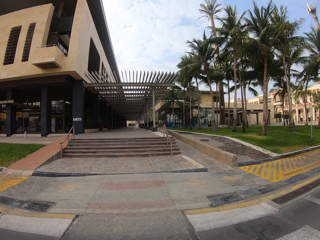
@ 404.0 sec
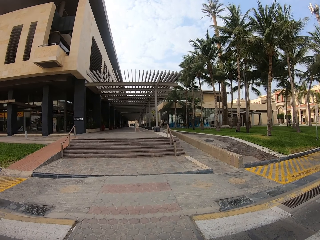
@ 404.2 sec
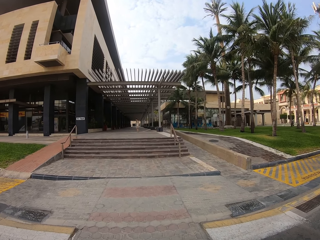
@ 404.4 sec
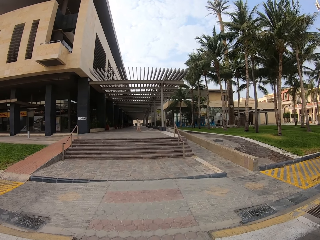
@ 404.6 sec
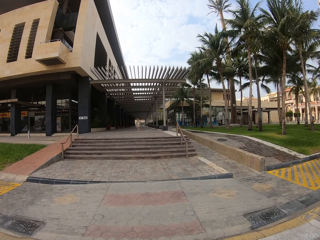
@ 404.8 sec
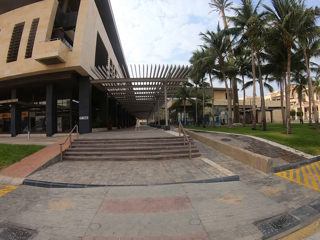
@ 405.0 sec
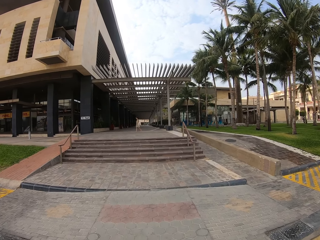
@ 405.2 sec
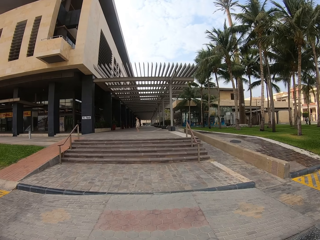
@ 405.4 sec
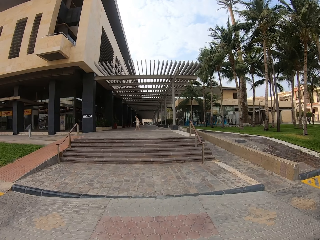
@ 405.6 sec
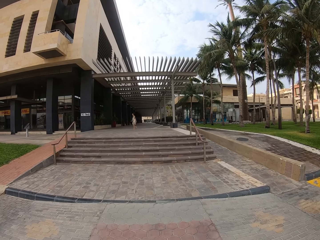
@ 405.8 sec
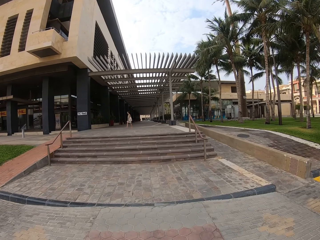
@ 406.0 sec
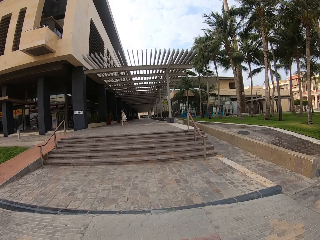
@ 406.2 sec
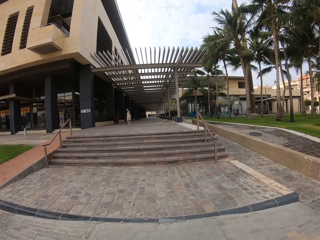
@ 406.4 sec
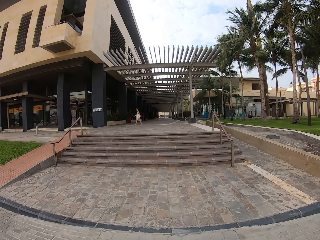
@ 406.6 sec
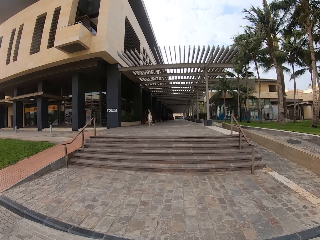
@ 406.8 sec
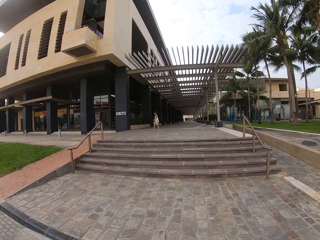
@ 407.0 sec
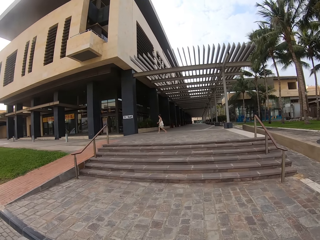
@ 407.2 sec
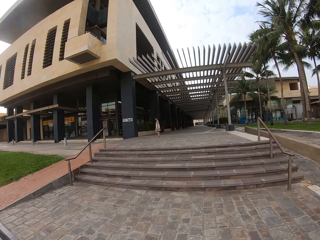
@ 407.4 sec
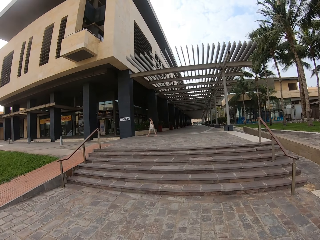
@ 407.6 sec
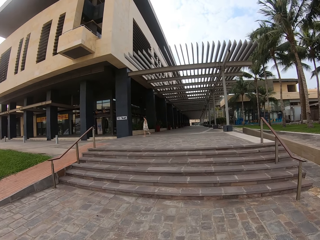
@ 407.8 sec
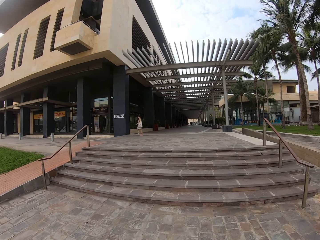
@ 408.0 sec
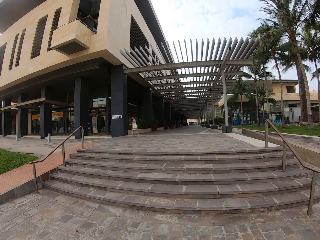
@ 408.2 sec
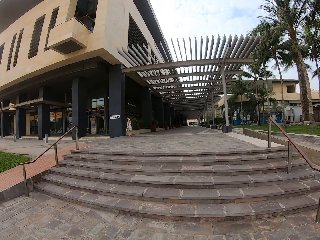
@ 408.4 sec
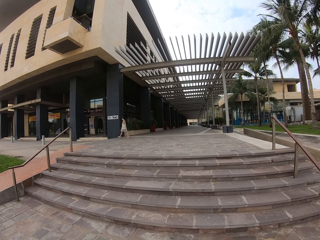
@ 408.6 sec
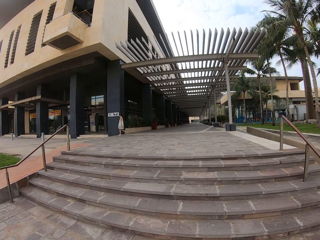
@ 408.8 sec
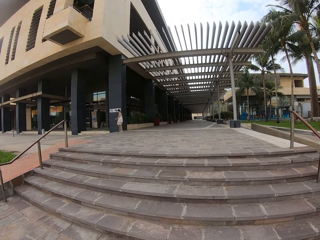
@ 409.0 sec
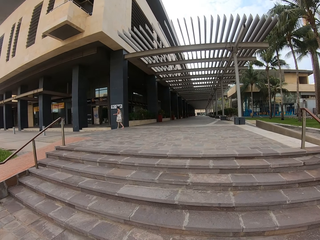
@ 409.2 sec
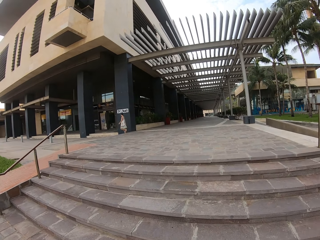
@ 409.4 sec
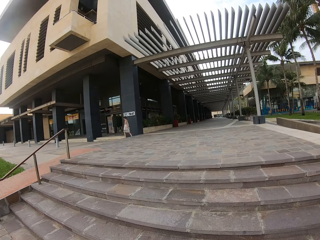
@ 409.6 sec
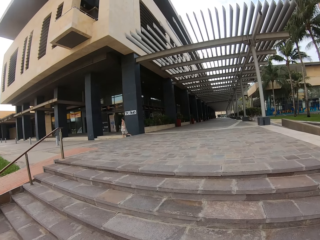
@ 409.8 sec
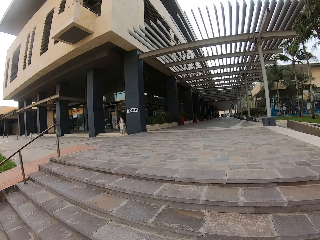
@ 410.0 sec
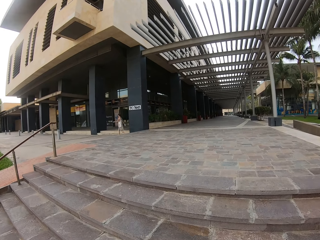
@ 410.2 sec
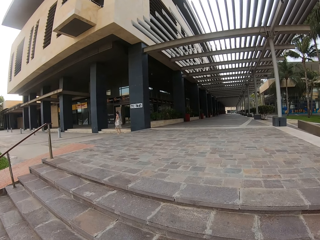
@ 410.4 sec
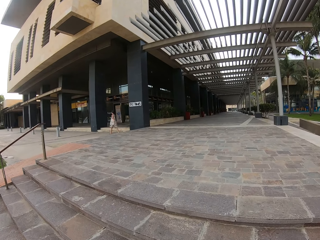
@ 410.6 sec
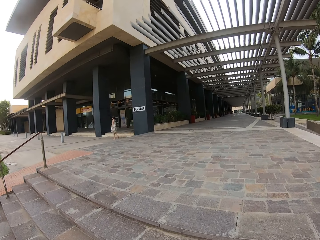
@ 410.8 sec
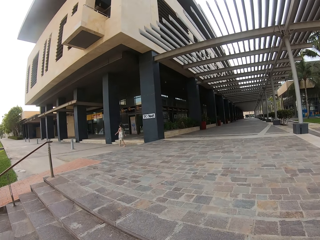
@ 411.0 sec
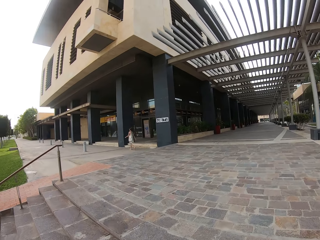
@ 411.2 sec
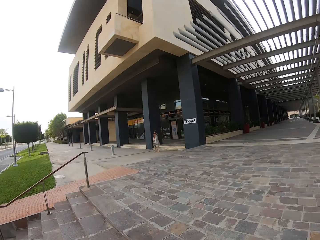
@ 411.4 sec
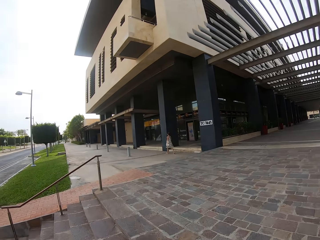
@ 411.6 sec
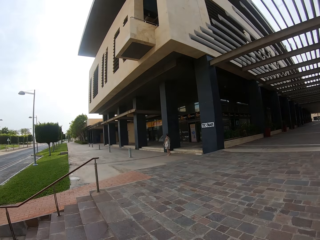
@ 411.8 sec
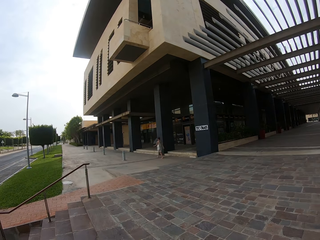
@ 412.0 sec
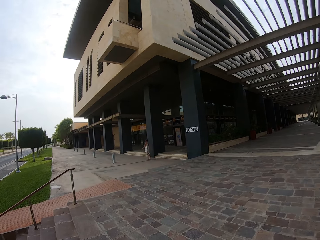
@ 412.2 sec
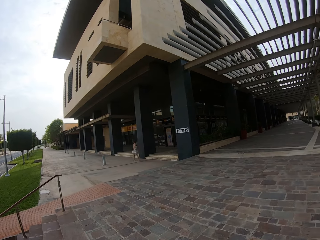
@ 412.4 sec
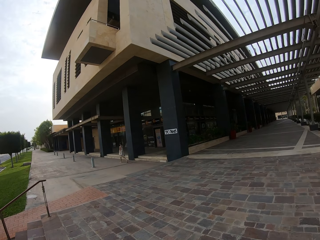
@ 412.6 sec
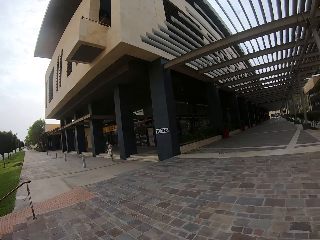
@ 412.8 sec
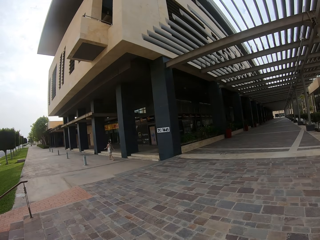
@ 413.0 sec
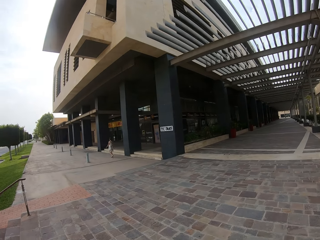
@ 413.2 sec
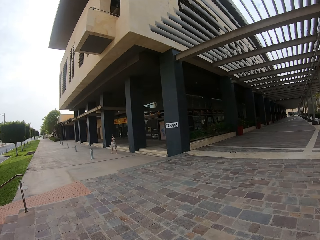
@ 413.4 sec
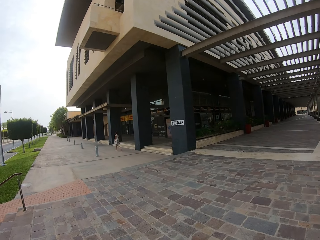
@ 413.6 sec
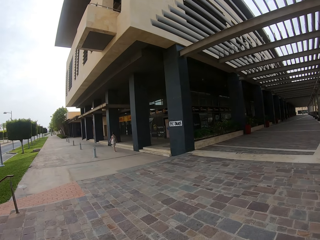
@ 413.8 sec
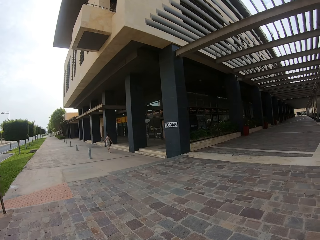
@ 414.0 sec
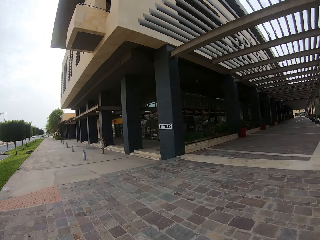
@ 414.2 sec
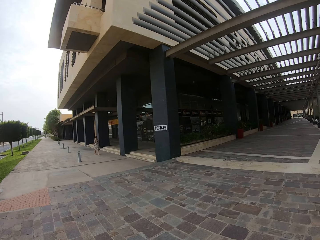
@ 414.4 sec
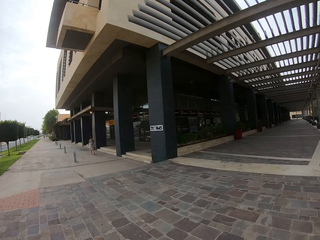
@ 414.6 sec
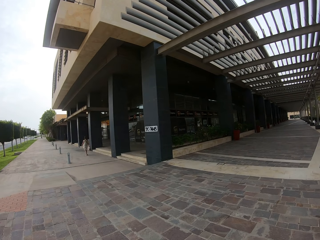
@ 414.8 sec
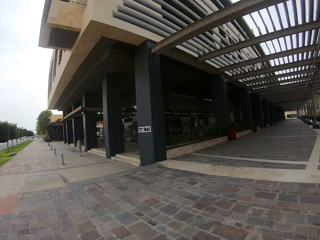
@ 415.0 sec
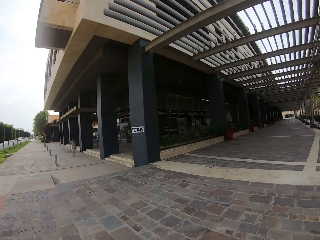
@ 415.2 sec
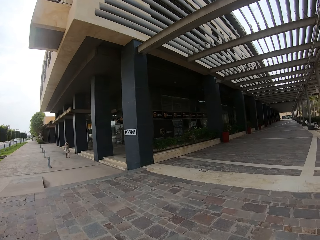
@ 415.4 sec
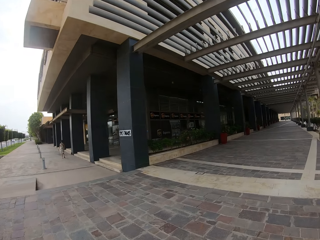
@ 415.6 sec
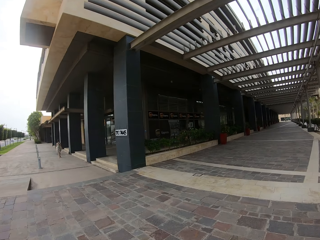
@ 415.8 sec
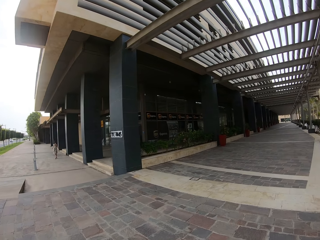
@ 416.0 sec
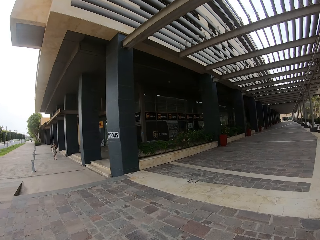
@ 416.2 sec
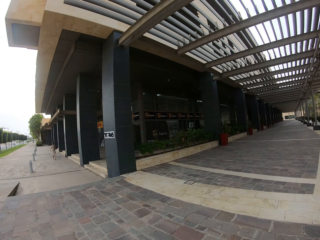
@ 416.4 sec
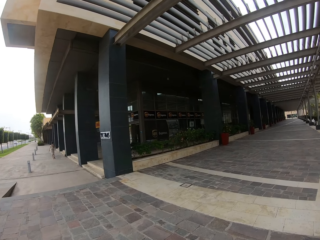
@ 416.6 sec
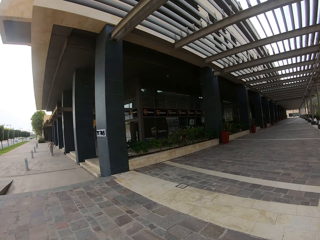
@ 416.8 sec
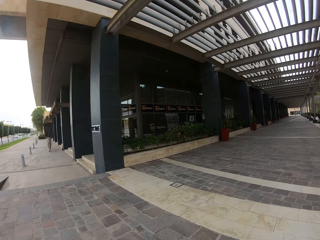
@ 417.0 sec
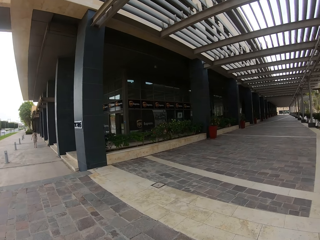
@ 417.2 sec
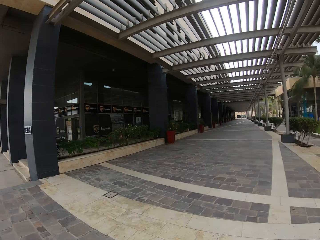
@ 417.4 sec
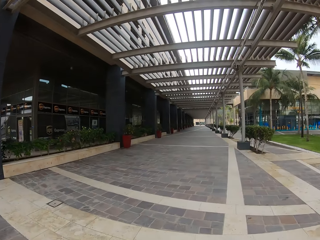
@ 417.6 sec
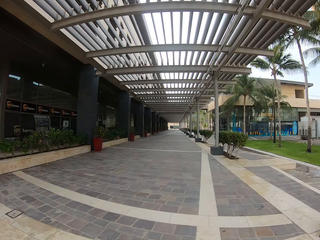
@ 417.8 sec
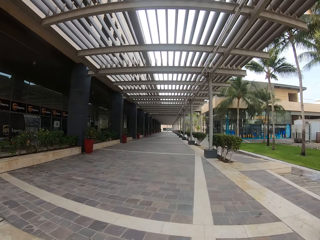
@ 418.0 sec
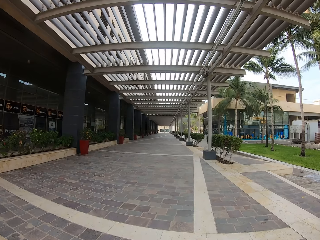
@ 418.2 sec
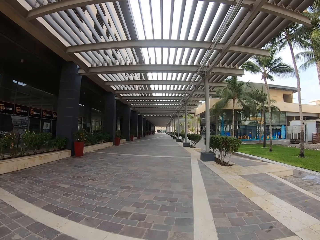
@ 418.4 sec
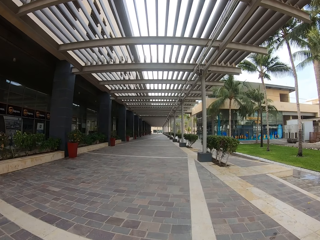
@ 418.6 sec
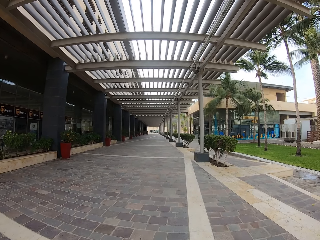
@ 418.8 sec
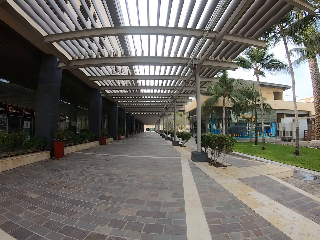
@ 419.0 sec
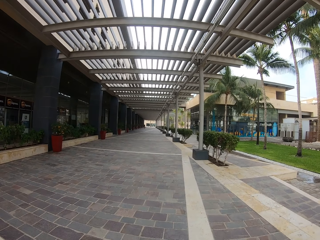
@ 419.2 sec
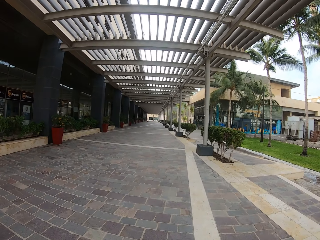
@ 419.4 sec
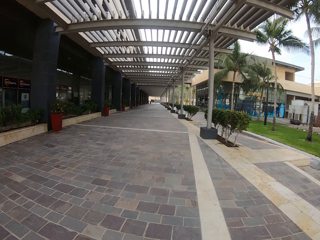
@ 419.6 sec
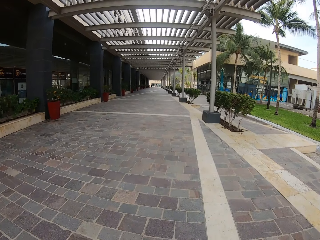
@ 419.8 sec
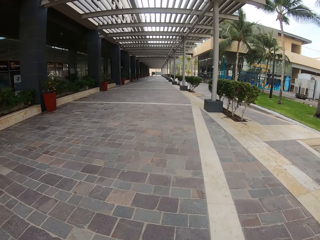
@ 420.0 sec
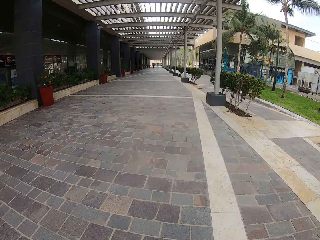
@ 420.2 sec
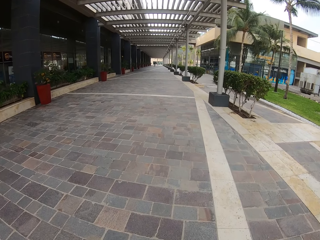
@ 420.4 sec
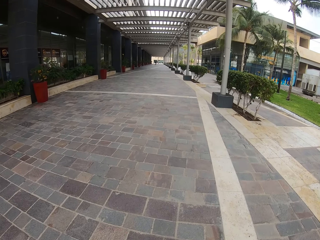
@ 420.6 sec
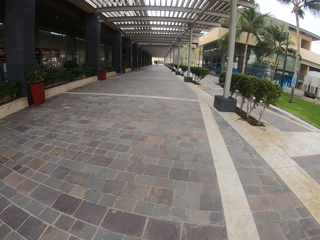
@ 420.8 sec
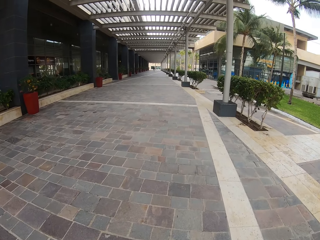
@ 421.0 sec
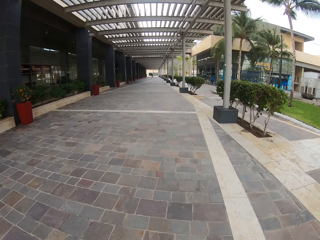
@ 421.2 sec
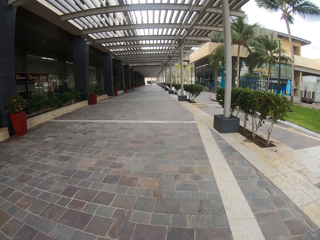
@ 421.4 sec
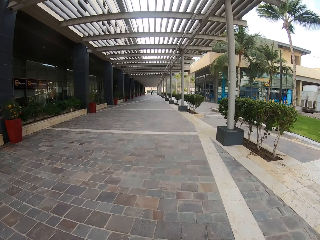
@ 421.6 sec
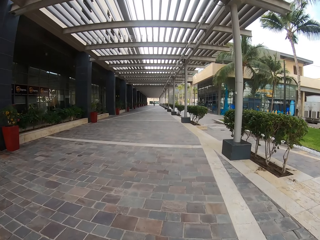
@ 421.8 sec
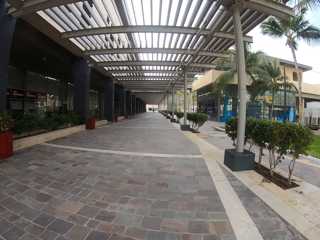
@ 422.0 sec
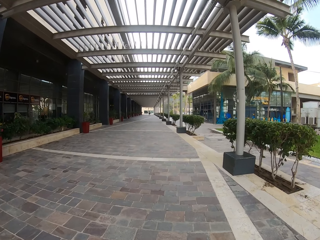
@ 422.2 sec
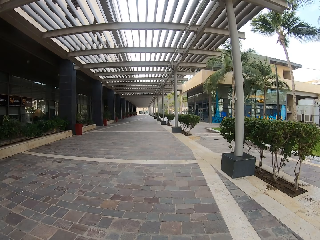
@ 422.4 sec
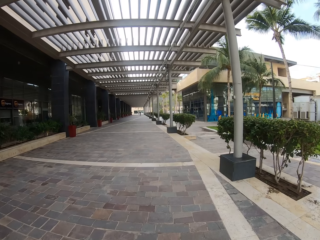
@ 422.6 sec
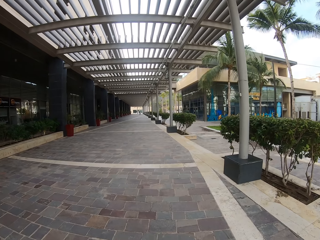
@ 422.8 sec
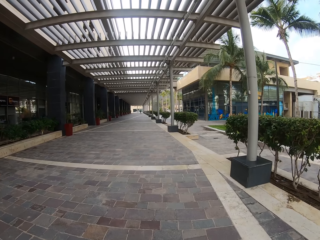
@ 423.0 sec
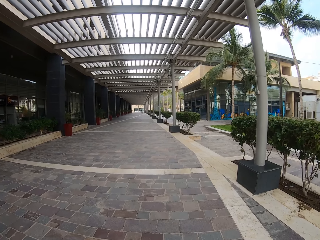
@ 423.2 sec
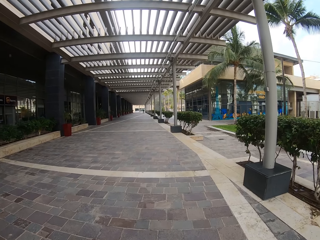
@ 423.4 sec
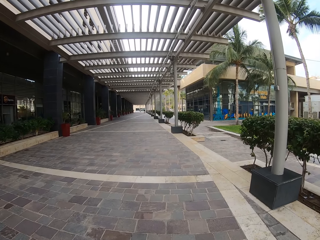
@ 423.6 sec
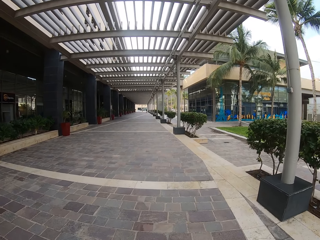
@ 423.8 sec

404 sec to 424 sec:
The camera wearer climbs the stairs. They walk along the pavement.
